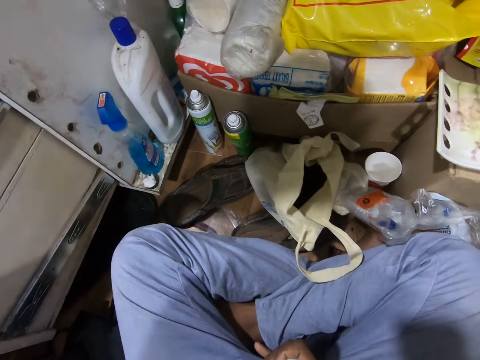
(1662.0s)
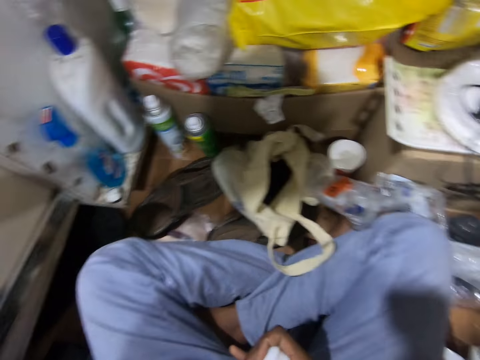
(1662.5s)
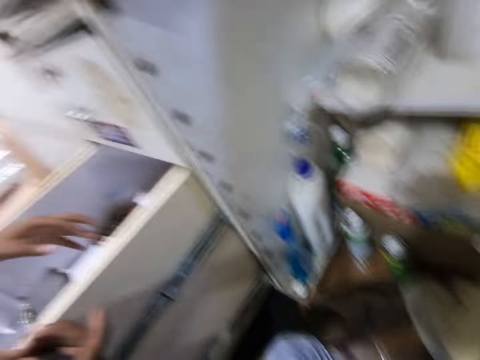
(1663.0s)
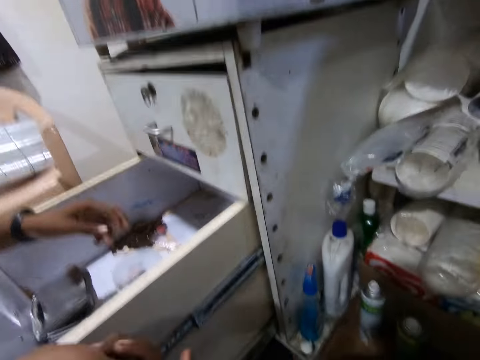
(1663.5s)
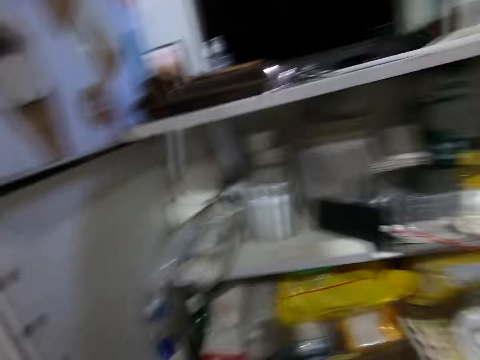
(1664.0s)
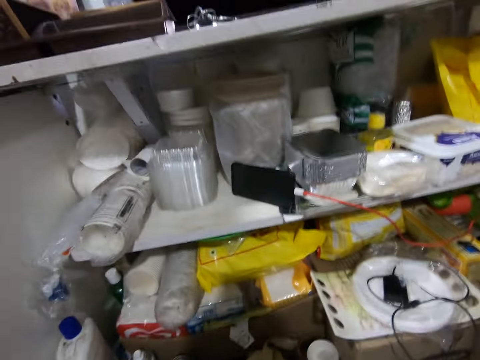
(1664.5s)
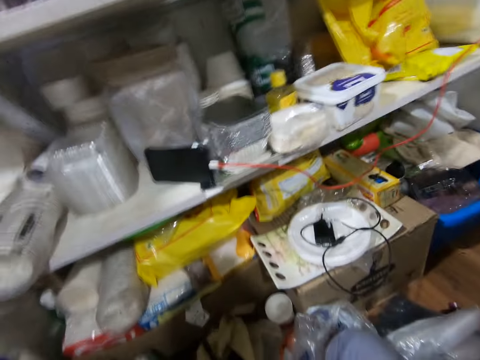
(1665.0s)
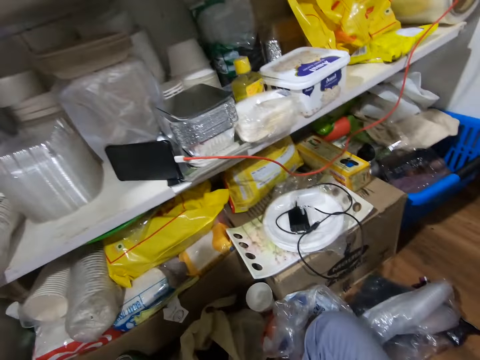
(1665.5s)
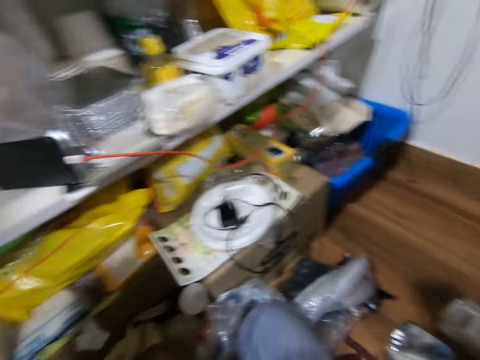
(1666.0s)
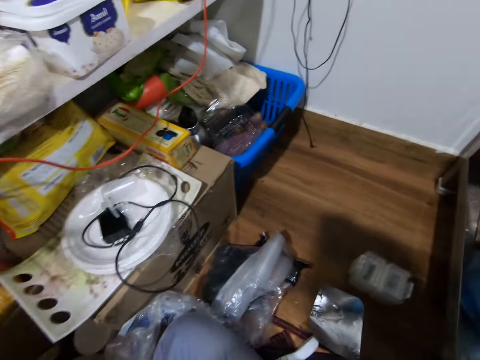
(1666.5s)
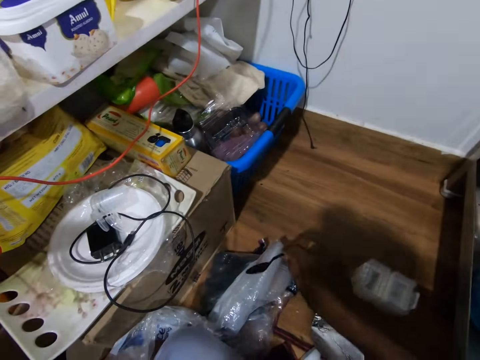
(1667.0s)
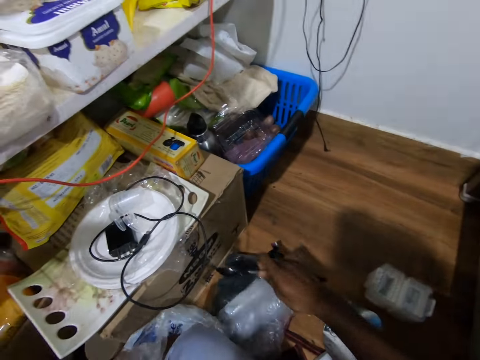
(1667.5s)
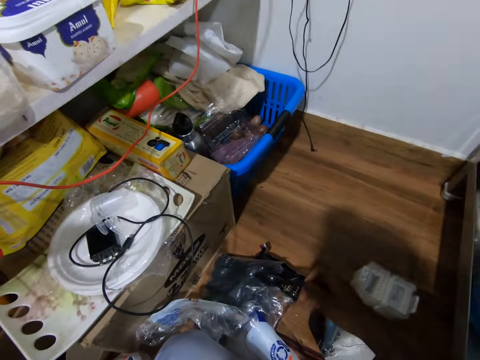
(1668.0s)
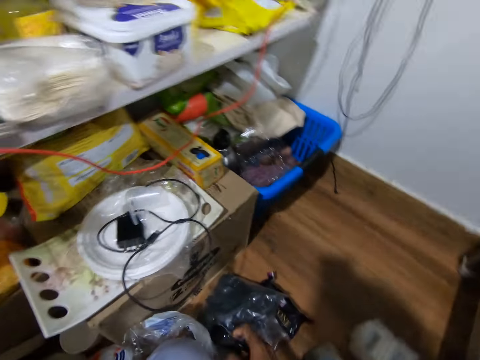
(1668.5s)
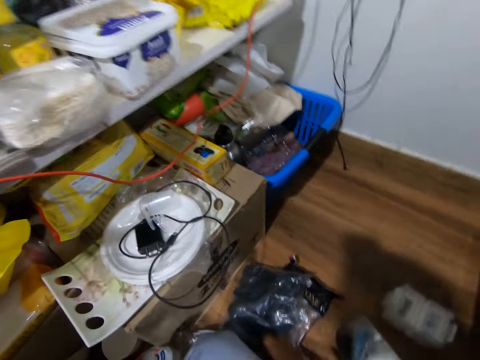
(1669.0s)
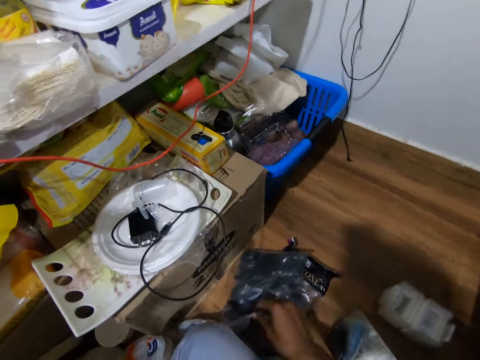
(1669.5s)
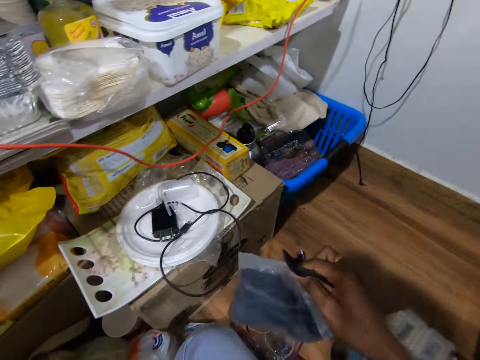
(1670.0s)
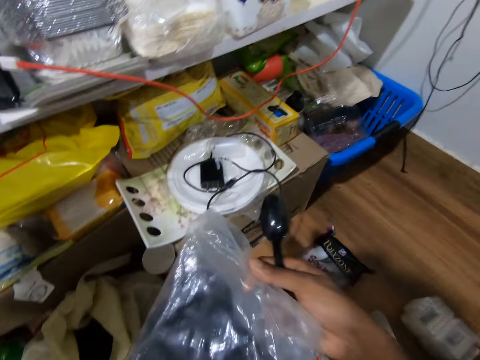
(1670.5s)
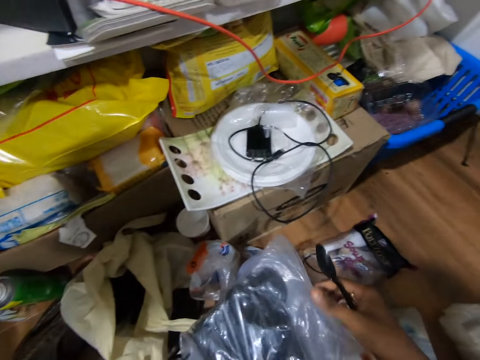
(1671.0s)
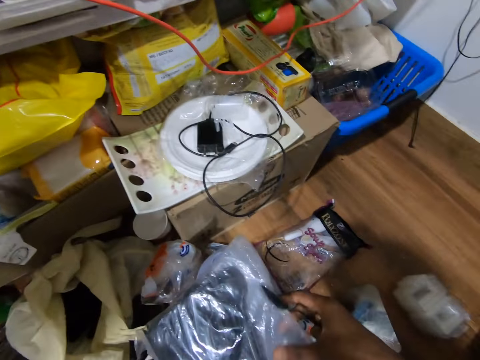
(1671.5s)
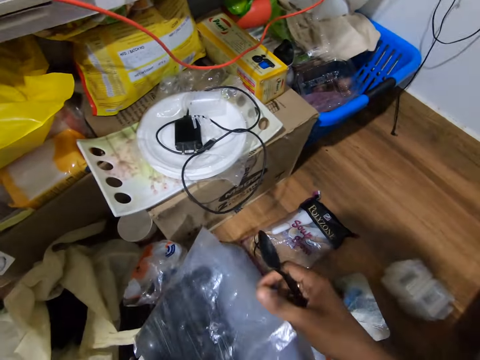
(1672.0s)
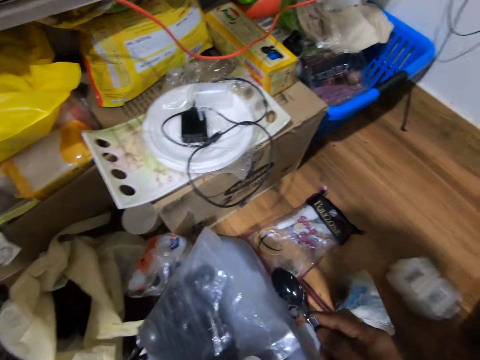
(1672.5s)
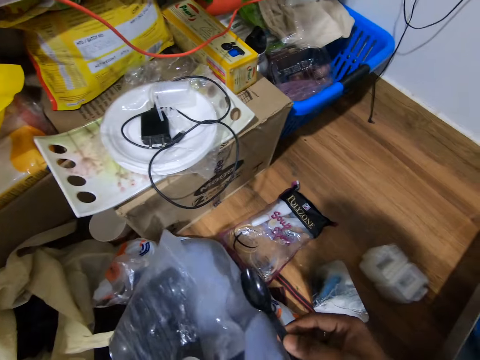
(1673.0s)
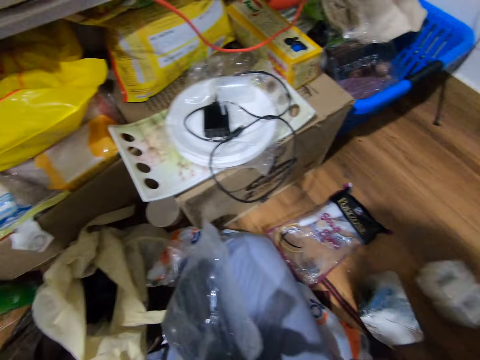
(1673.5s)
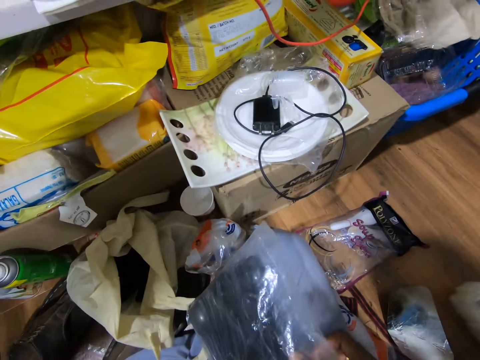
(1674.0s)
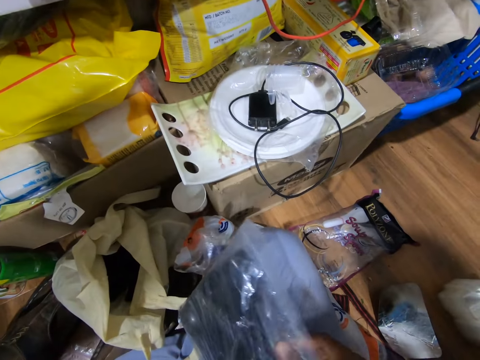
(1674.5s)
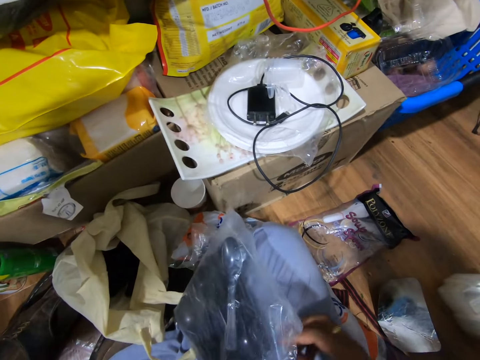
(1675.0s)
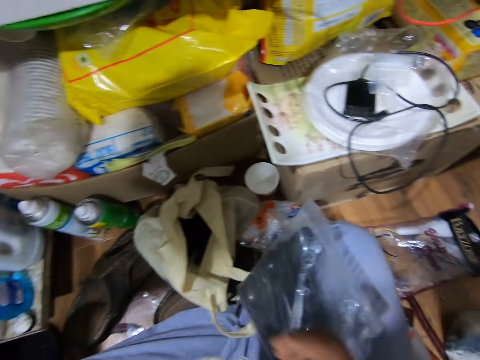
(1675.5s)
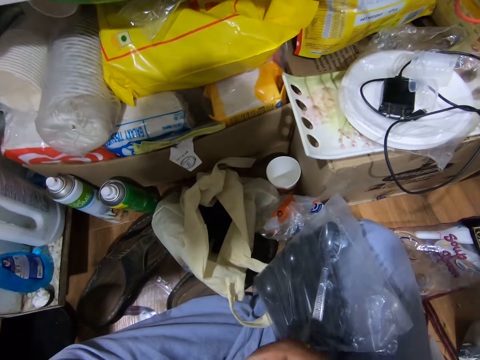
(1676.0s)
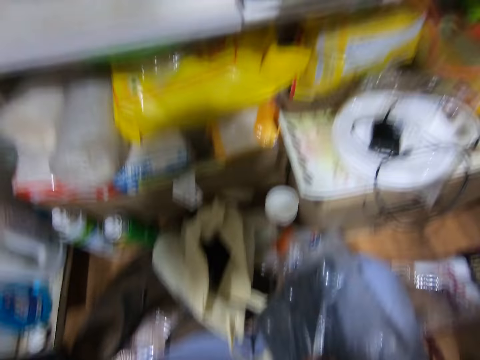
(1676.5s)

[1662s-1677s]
The man passes a black spoon to the camera wearer with his right hand. The camera wearer holds the black spoon with his right hand. He adjusts a nylon bag on the floor with his right hand. The caller interacts with the camera wearer and the man. The camera wearer adjusts the nylon bag on the floor with his right hand. He picks a pack of black spoons from the floor with his right hand. He drops the pack of black spoons on his leg with his right hand. He holds the polythene. He opens the pack of black spoons with his left hand. He puts the black spoon in the pack of black spoons with his right hand. He inserts the polythene inside the polythene.

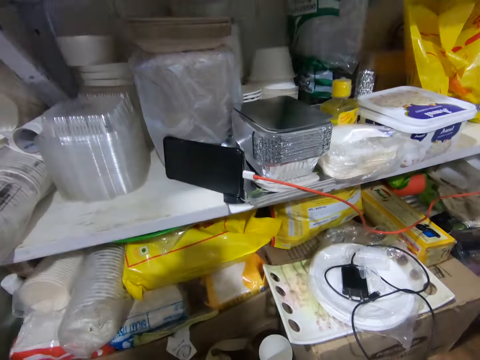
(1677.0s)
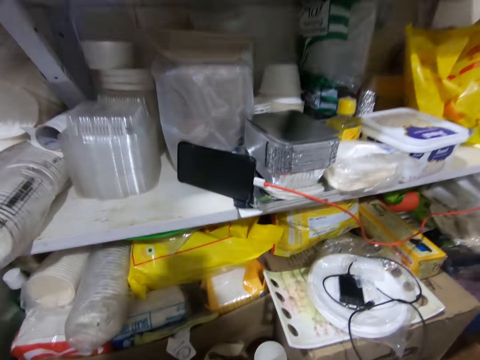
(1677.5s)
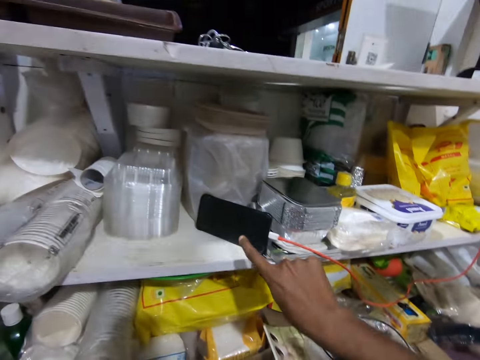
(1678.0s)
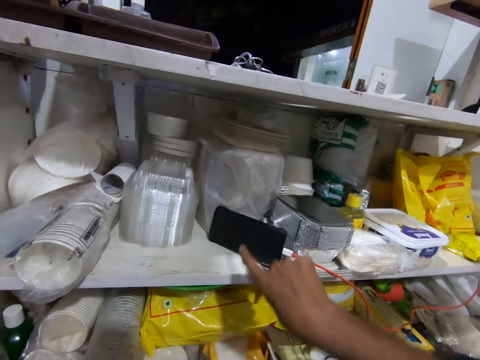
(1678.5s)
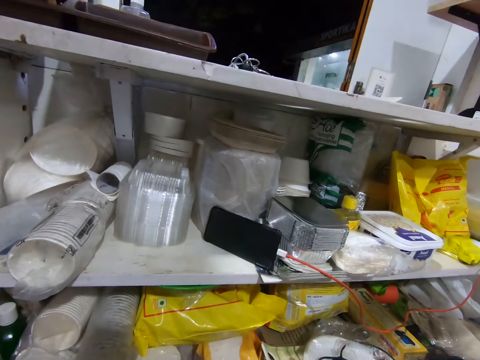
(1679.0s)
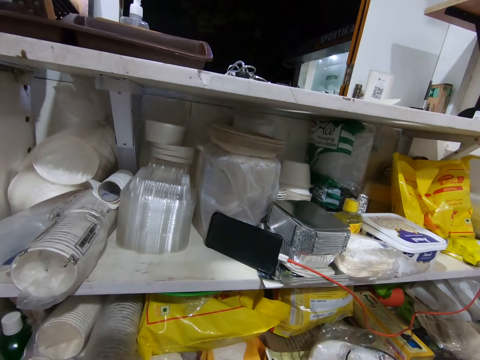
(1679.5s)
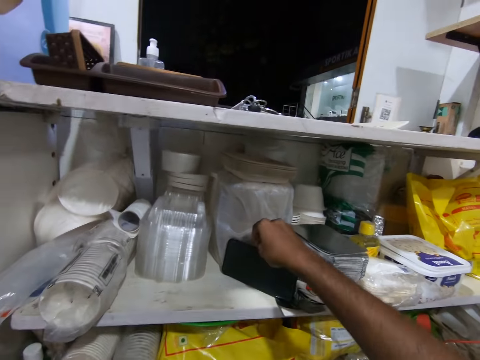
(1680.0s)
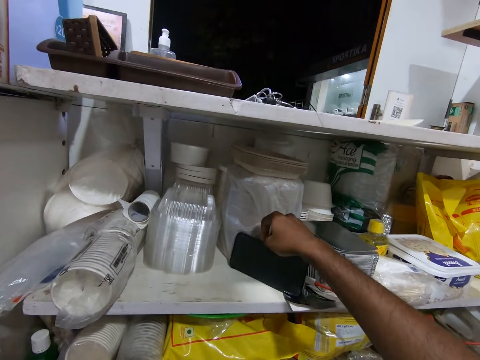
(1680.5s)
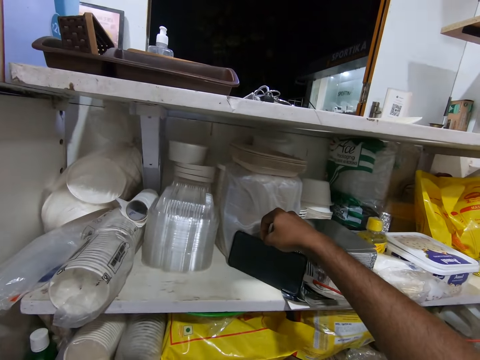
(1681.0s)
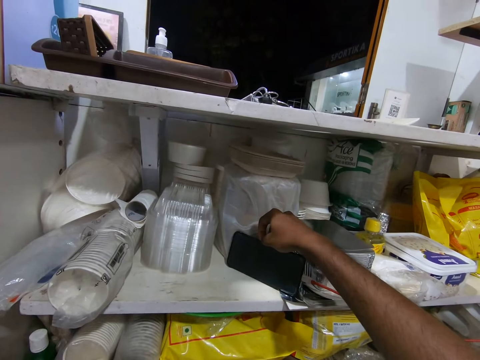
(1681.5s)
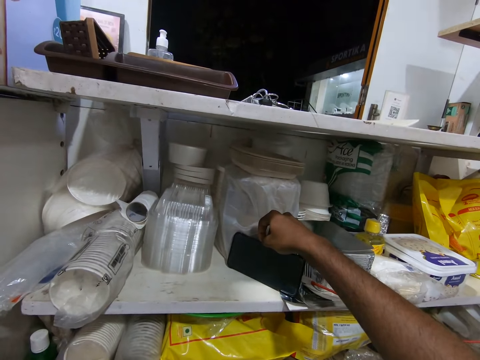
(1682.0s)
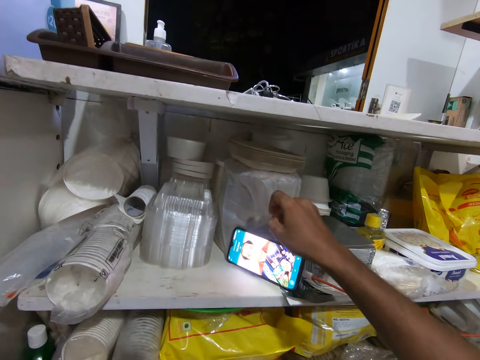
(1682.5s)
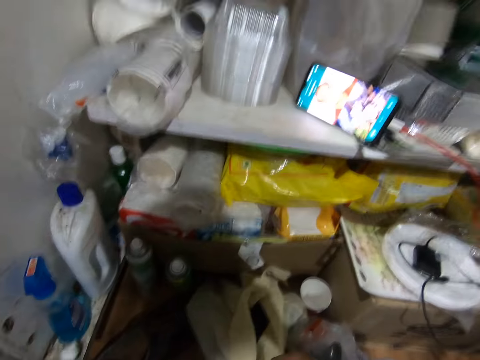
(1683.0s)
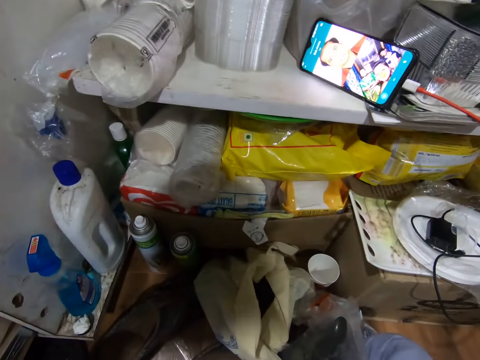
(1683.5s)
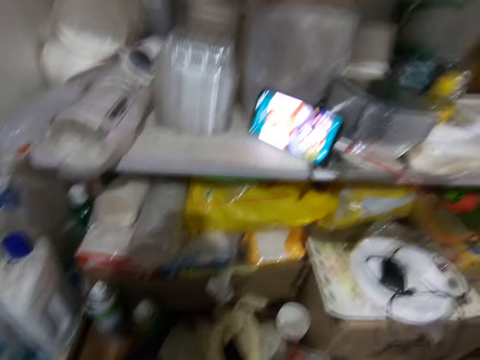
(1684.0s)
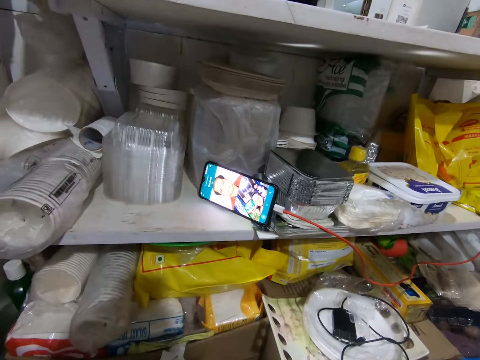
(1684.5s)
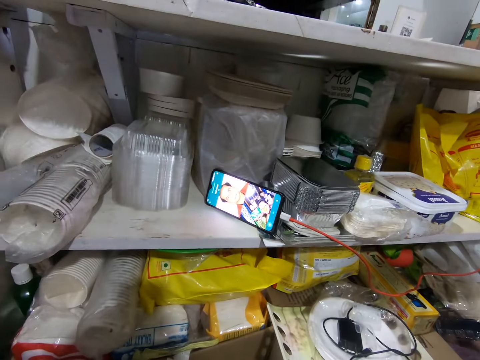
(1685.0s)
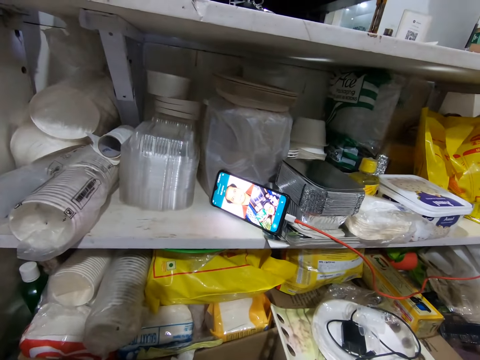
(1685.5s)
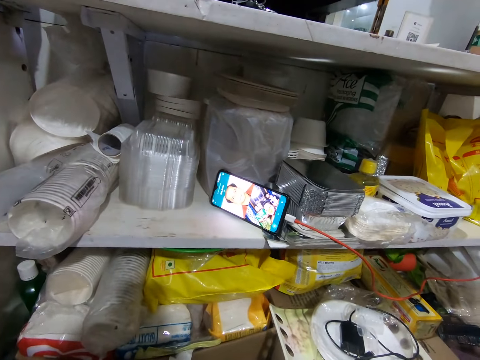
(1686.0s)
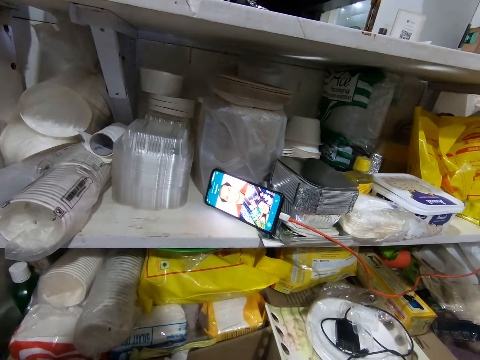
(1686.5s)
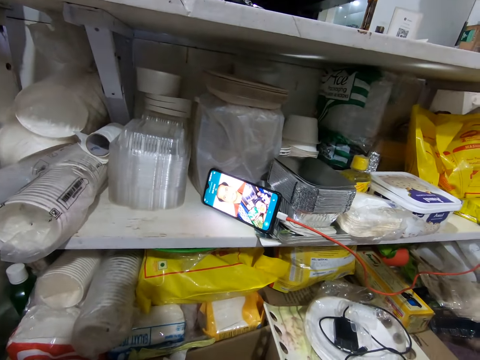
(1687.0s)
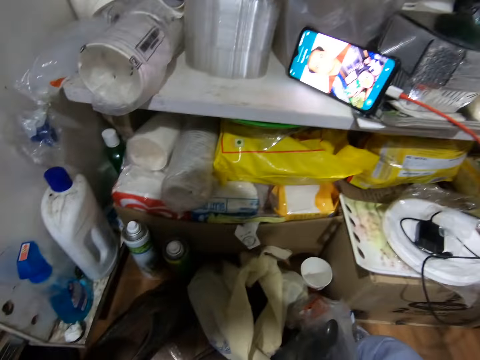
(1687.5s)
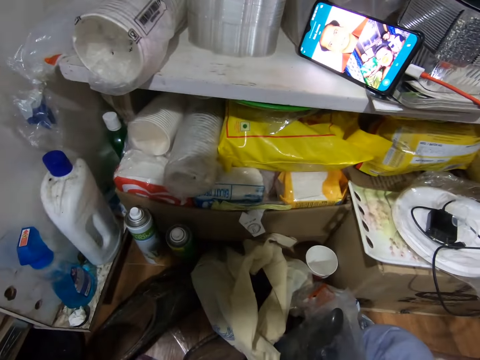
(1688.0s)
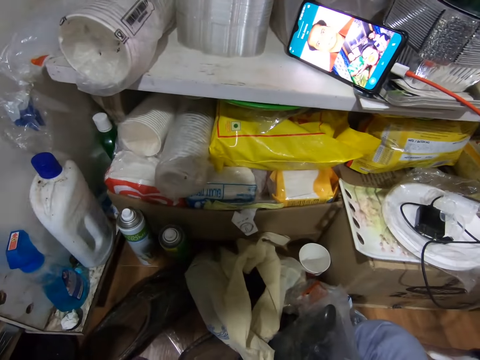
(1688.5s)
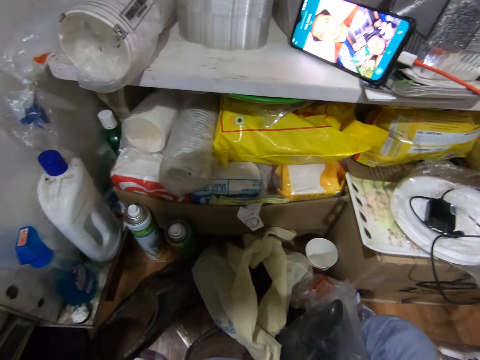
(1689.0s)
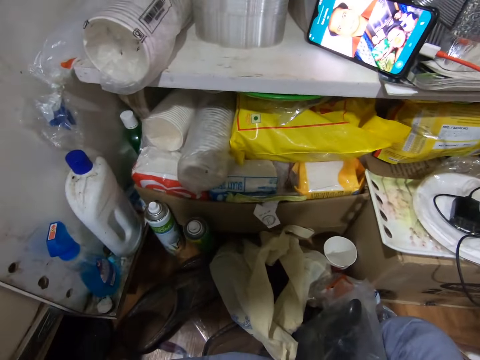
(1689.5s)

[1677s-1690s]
The camera wearer talks to a man. He touches a phone screen on a shelf with his right hand. He operates the phone on the shelf with his right hand. He looks at the phone. He talks to the man.
